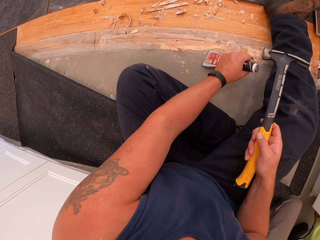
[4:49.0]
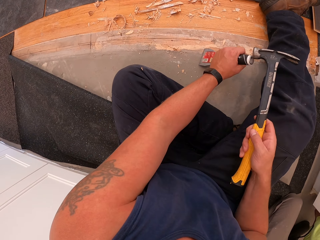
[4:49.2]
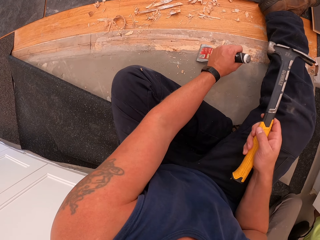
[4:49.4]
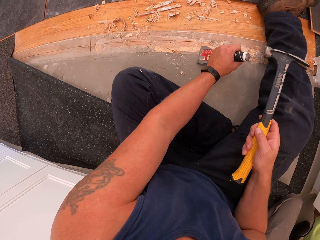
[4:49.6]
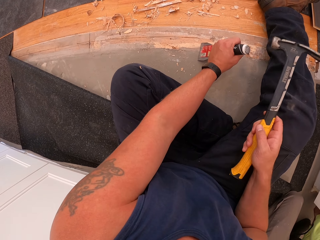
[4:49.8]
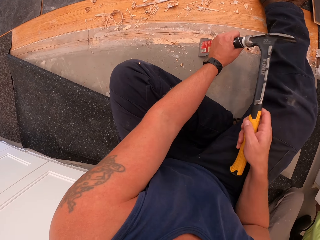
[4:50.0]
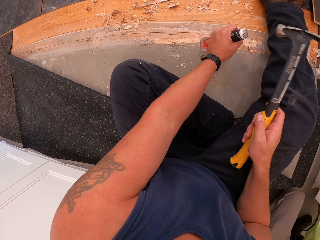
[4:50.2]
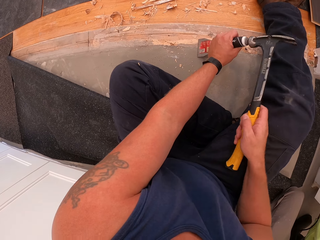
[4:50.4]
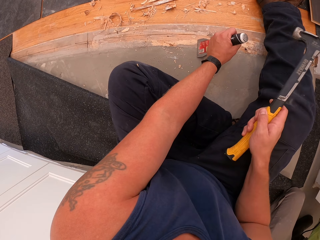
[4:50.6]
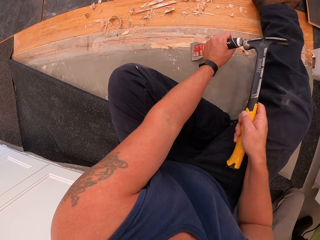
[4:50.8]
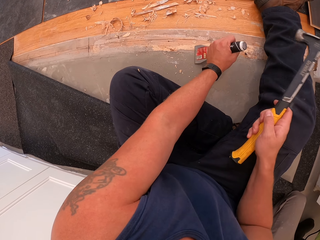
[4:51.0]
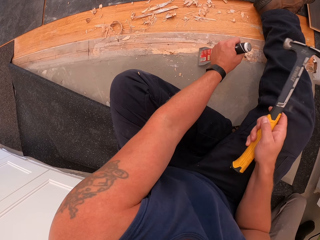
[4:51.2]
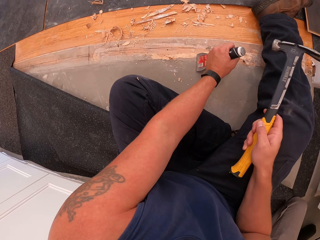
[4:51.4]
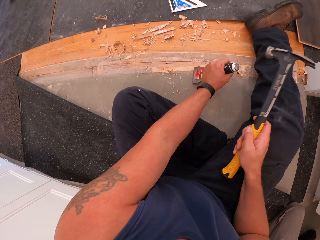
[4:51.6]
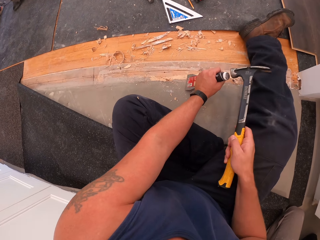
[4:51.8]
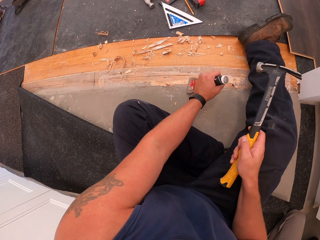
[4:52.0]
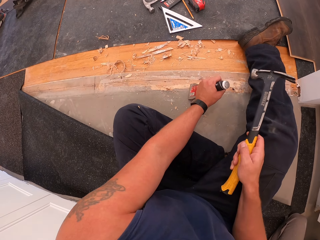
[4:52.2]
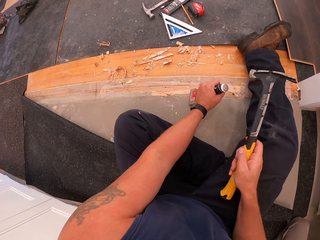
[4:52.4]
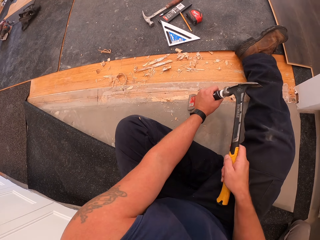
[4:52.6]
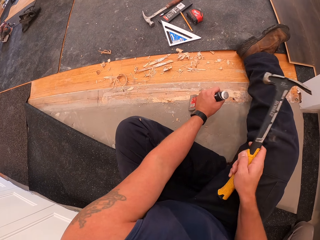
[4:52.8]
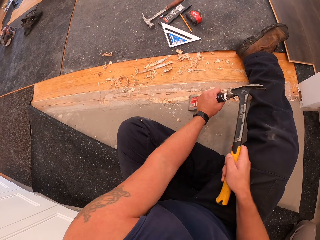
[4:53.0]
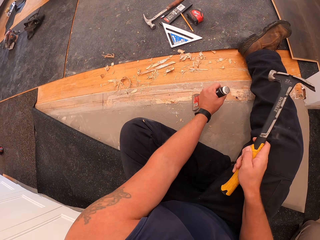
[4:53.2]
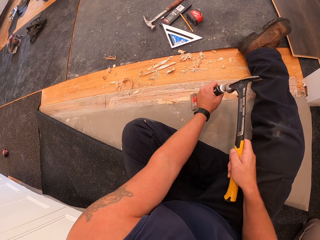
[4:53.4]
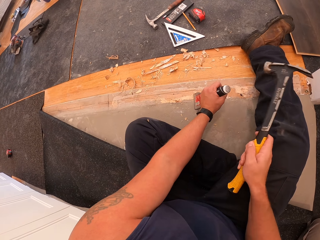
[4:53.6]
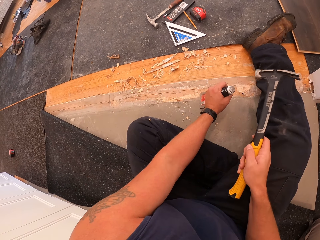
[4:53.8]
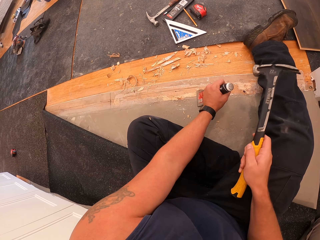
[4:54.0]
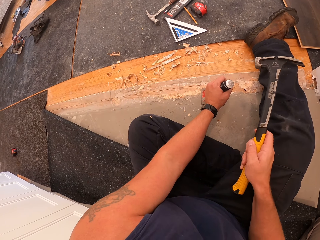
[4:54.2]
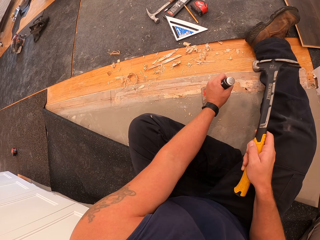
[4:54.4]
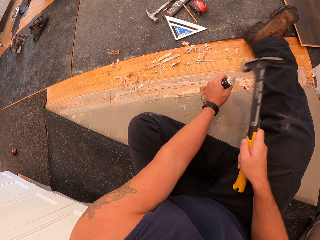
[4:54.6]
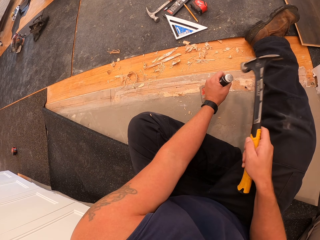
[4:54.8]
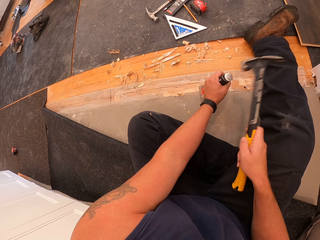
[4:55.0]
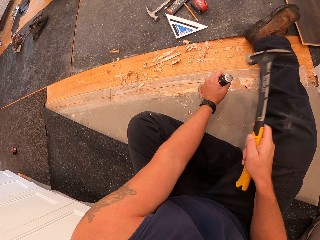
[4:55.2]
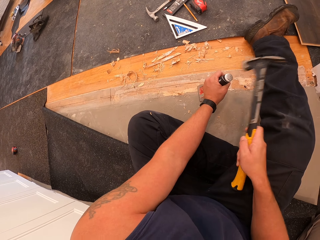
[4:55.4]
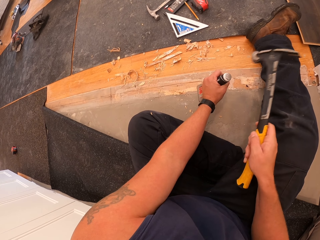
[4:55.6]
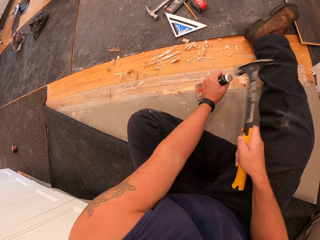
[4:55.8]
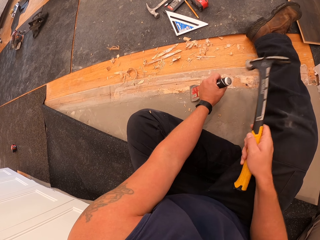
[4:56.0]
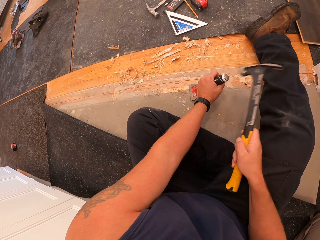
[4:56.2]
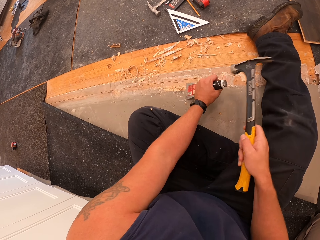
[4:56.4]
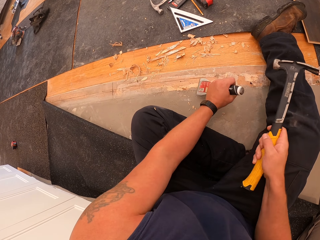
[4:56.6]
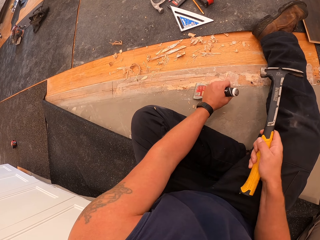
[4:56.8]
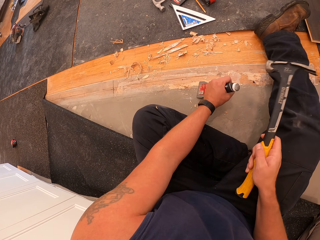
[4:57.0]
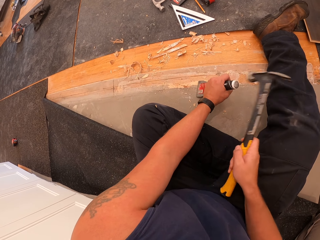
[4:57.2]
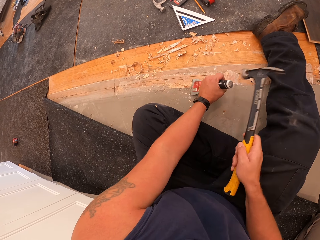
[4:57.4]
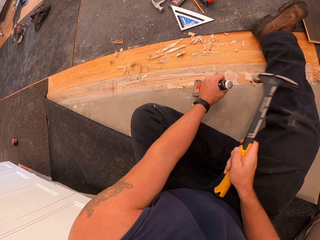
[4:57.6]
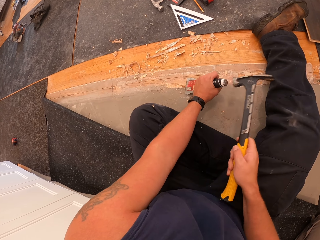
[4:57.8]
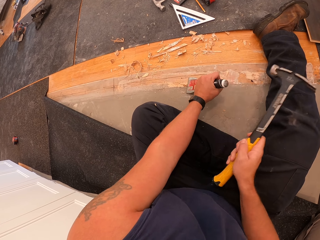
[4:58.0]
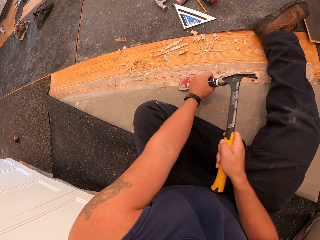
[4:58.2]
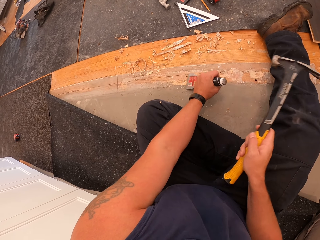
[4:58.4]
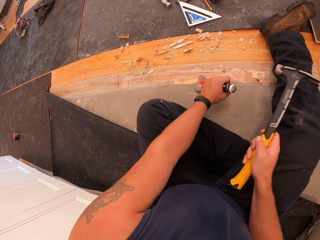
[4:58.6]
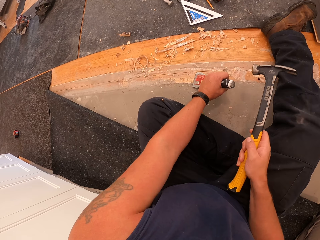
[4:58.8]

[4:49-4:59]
The camera wearer puts the skiving knife on the wood board. He scrapes off wood on the floor board with the hammer and scraper in his hands. He hammers the skiving knife with the hammer.

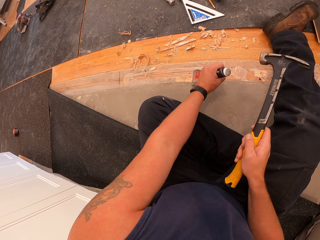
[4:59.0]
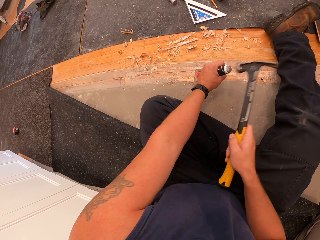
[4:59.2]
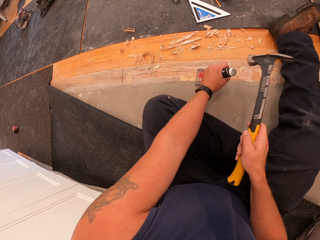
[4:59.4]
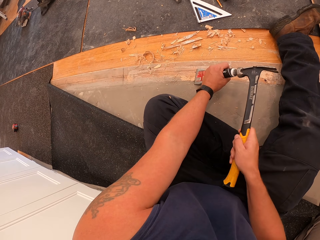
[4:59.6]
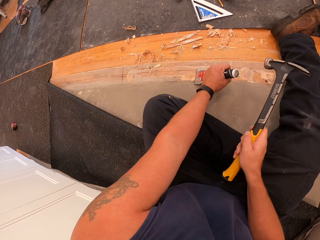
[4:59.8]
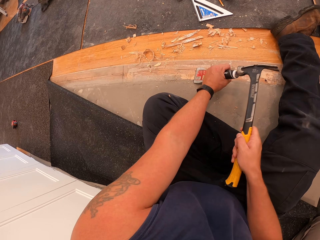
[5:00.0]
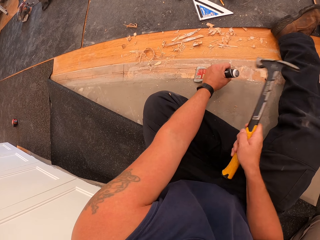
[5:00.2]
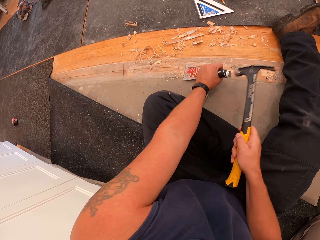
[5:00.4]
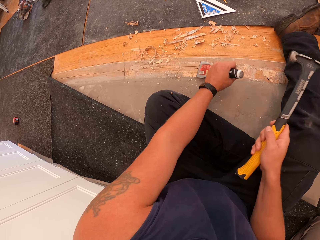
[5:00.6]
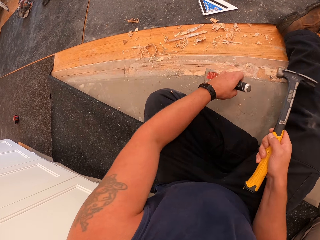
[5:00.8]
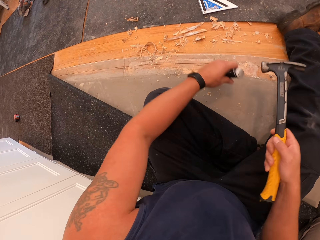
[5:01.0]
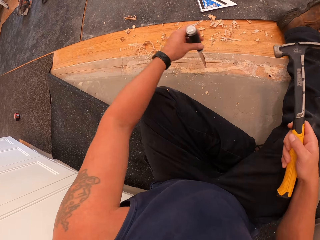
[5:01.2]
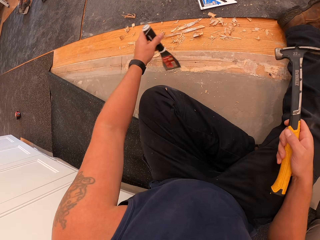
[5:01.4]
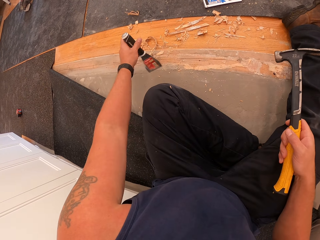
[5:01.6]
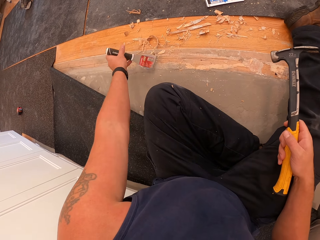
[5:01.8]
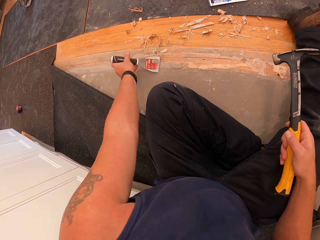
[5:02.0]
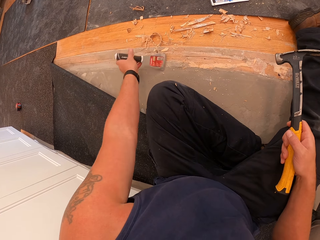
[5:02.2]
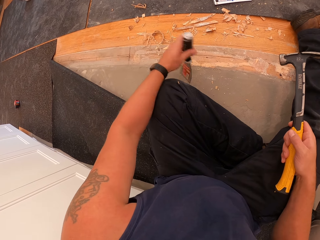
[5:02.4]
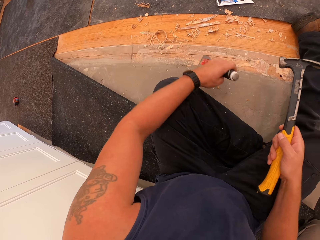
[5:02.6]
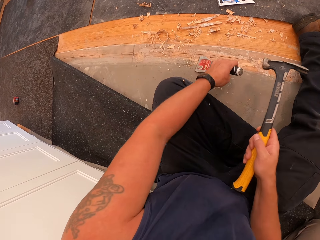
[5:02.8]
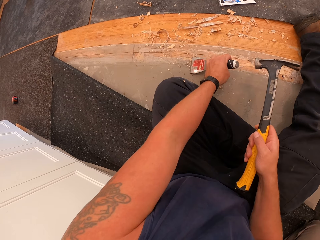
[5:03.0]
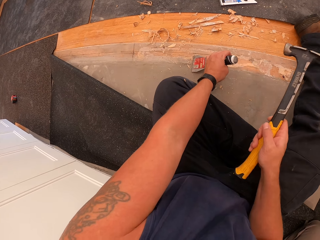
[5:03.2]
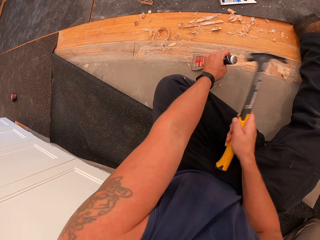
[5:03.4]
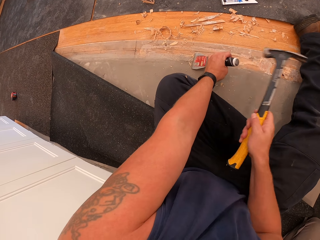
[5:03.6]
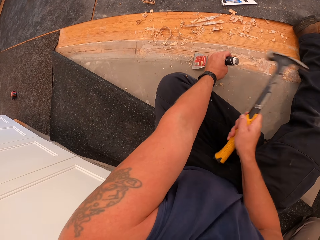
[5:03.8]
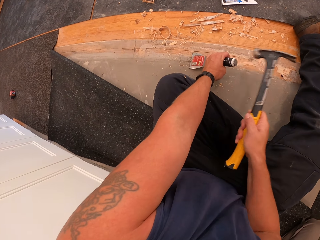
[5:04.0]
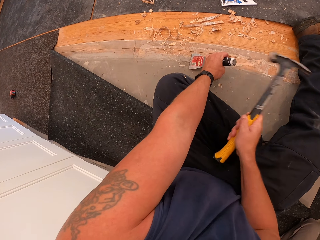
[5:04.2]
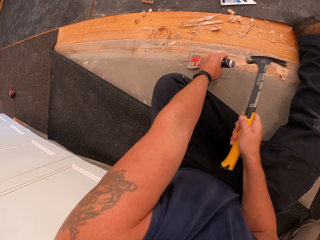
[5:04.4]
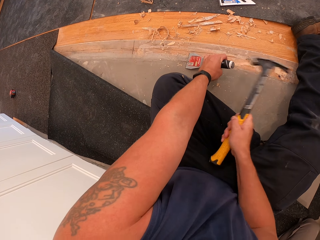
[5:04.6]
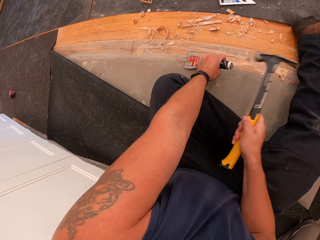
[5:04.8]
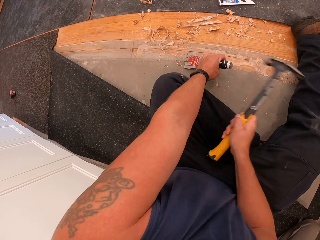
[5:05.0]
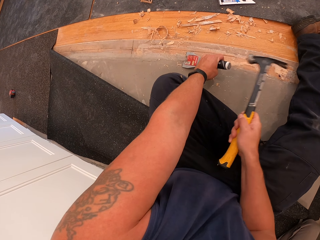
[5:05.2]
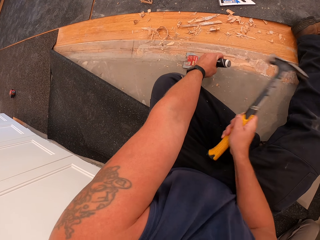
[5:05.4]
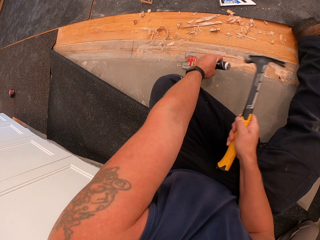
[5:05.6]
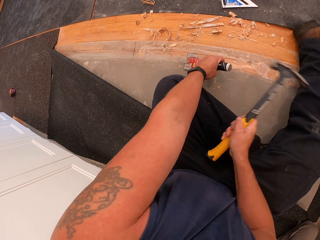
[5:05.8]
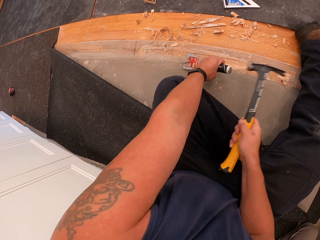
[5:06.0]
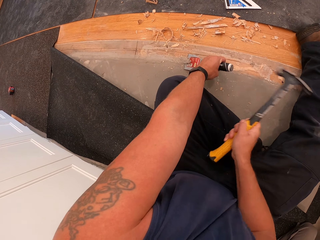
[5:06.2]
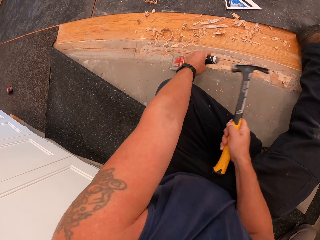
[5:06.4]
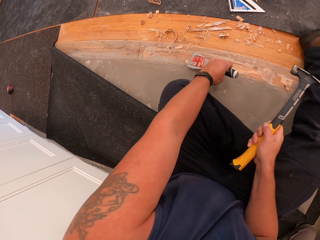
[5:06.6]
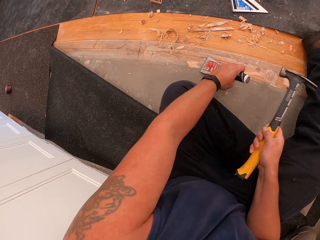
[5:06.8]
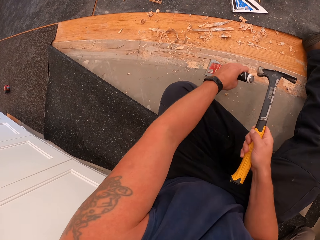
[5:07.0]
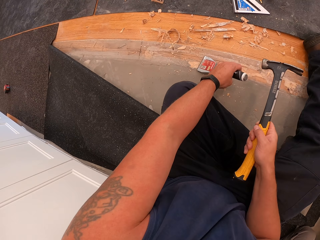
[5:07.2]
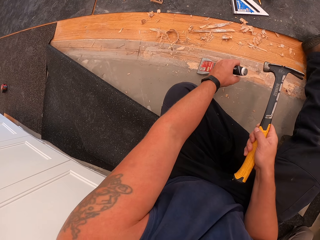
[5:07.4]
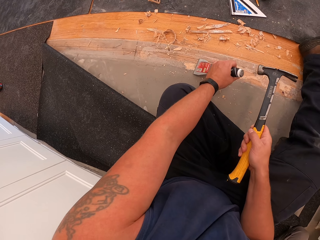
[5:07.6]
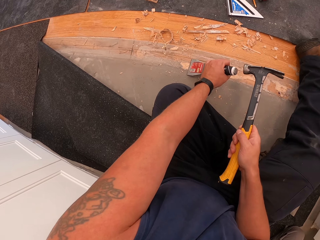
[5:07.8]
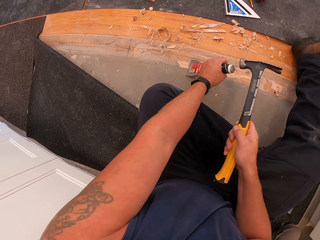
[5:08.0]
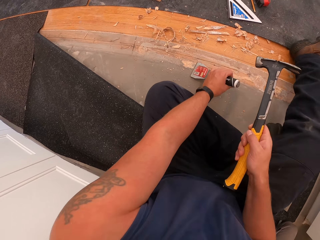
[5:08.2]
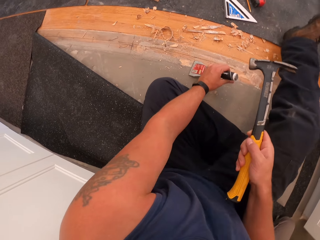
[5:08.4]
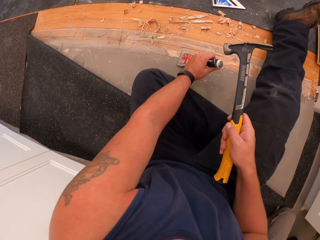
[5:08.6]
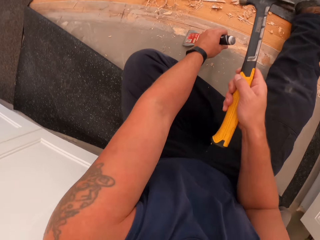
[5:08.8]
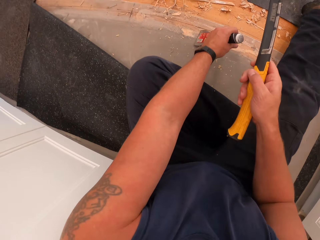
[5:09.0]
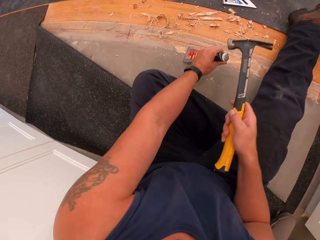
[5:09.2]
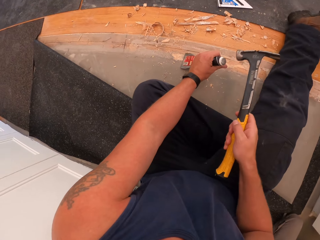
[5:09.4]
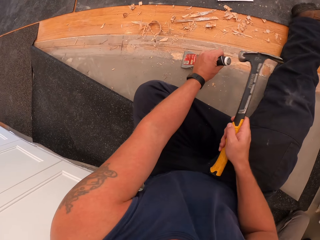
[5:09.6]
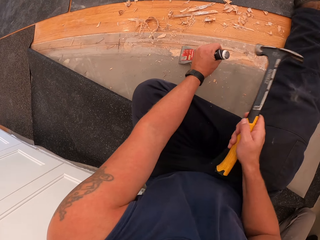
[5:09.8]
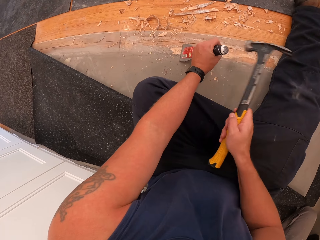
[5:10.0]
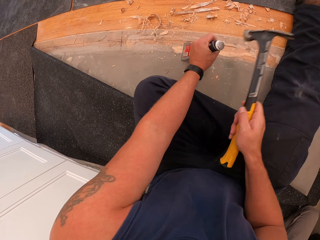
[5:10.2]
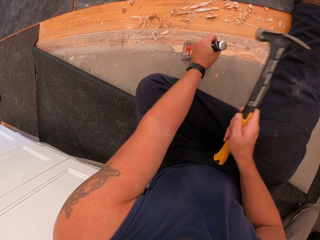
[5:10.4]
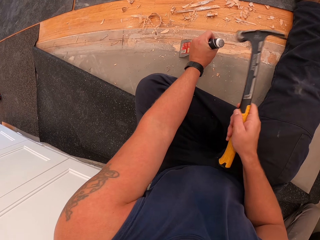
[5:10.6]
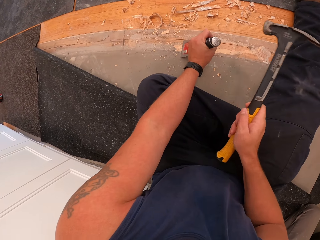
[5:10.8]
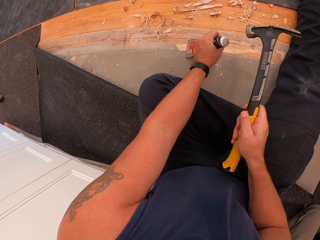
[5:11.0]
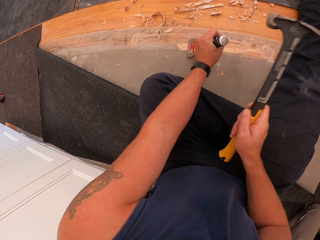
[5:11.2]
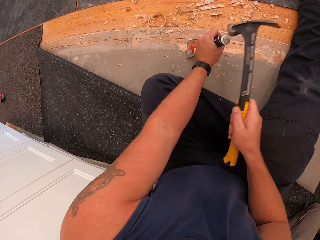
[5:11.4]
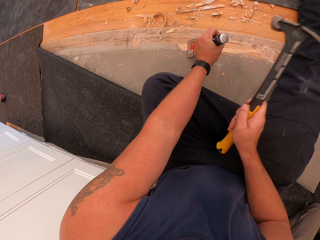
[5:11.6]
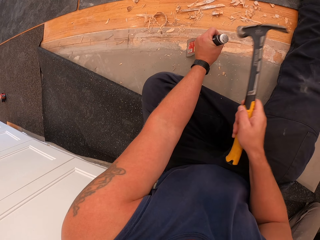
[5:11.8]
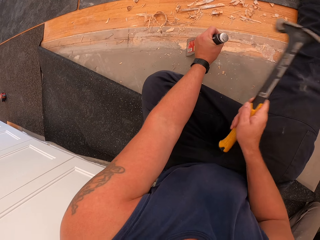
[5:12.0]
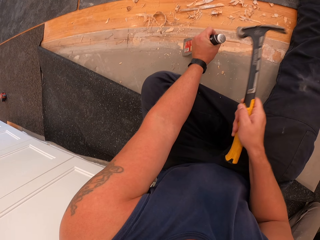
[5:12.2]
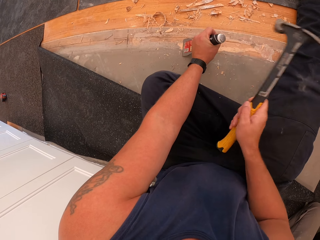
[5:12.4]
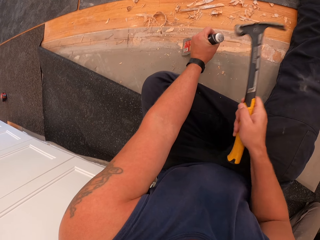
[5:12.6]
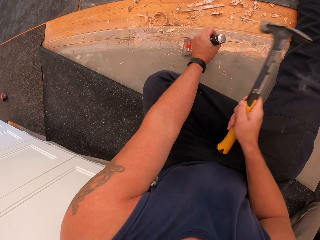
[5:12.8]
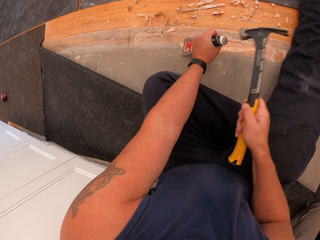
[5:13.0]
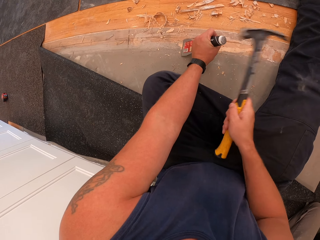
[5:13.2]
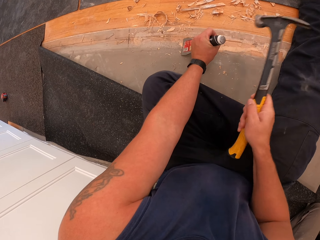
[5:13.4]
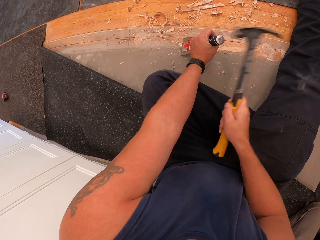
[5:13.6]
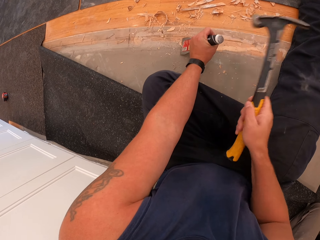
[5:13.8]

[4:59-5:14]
The camera wearer pulls the skiving knife off the wood board and pulls the hammer off the skiving knife. They put the skiving knife on the wood board. They hammer the skiving knife with the hammer.
